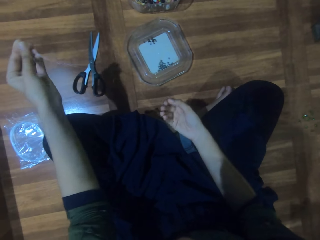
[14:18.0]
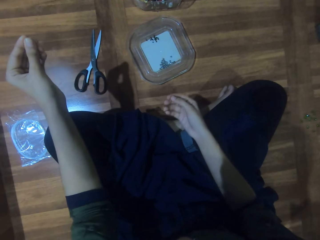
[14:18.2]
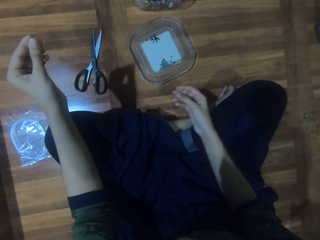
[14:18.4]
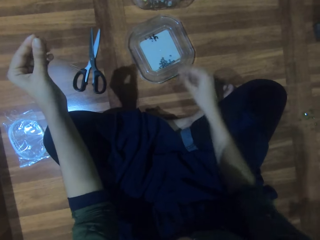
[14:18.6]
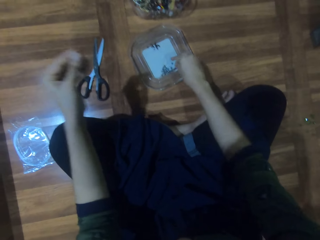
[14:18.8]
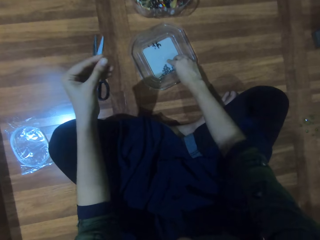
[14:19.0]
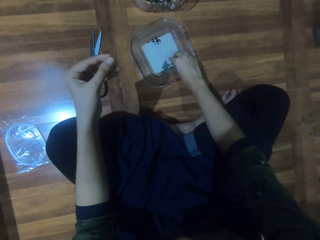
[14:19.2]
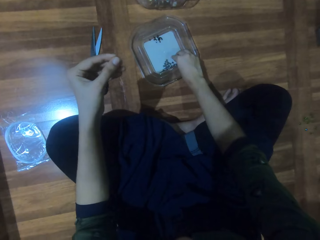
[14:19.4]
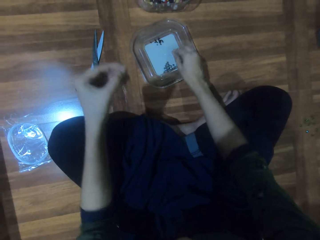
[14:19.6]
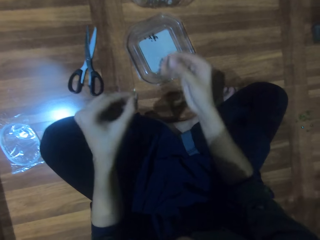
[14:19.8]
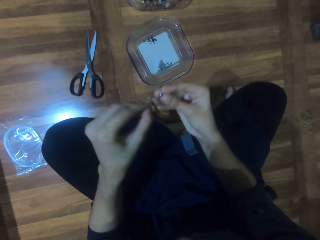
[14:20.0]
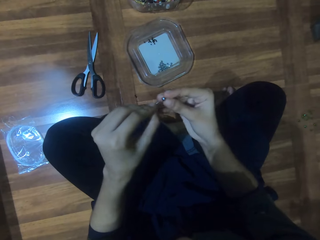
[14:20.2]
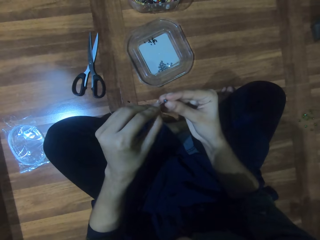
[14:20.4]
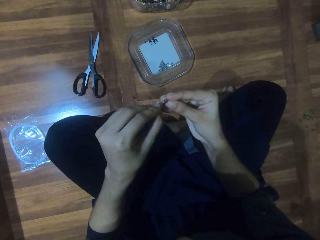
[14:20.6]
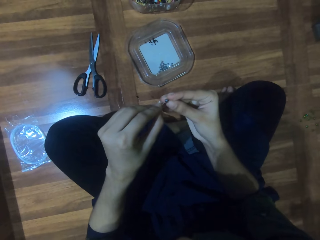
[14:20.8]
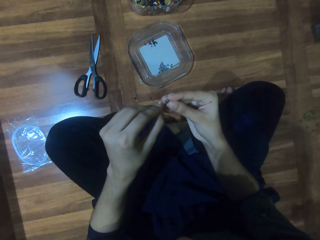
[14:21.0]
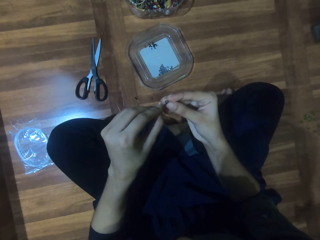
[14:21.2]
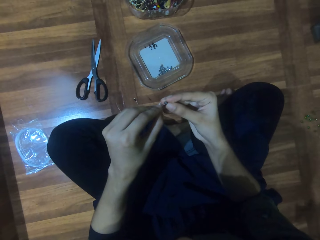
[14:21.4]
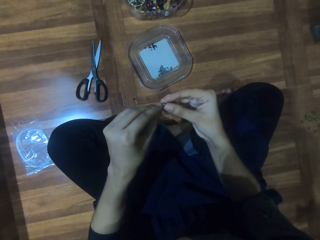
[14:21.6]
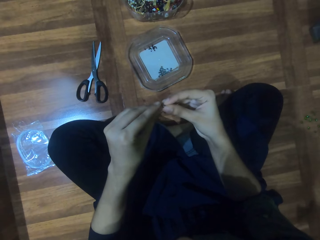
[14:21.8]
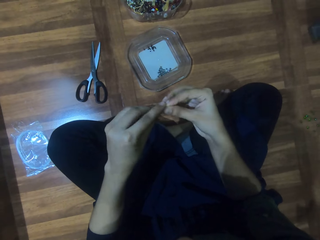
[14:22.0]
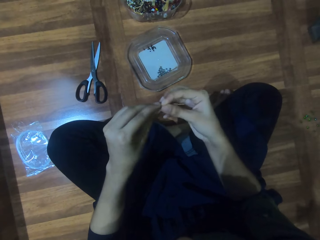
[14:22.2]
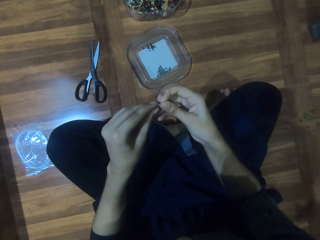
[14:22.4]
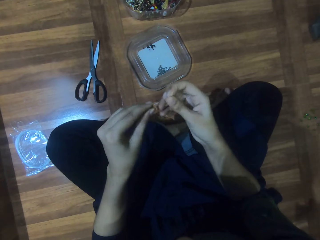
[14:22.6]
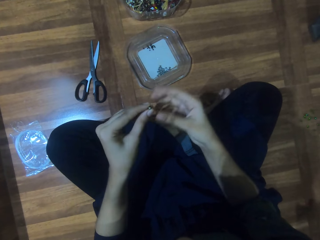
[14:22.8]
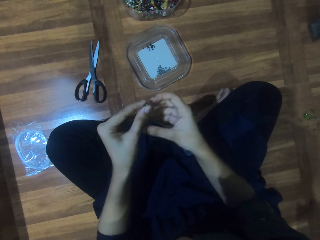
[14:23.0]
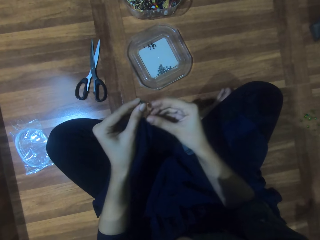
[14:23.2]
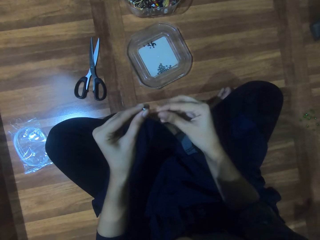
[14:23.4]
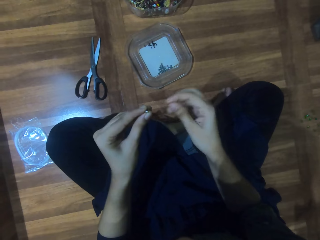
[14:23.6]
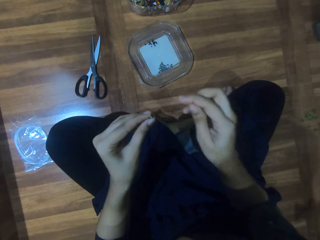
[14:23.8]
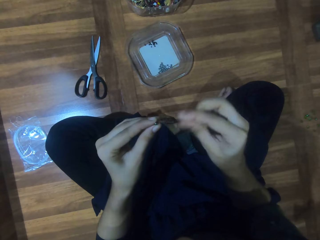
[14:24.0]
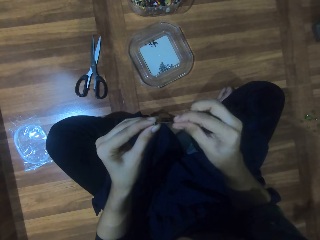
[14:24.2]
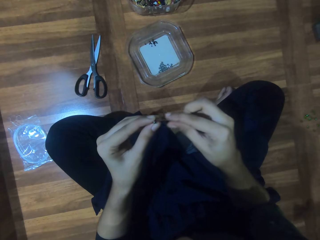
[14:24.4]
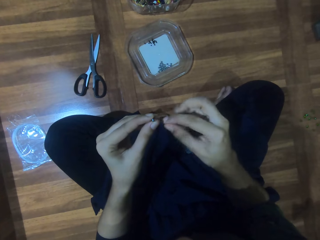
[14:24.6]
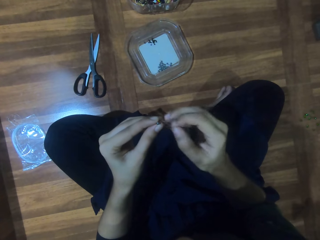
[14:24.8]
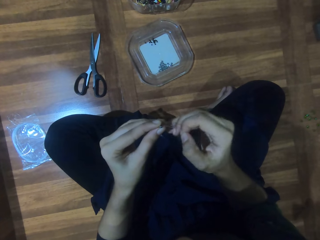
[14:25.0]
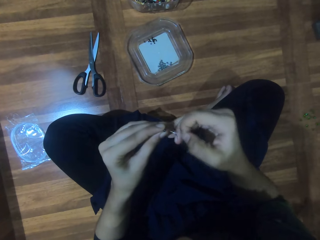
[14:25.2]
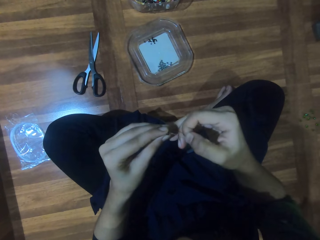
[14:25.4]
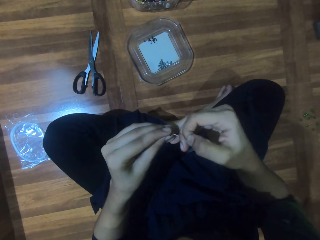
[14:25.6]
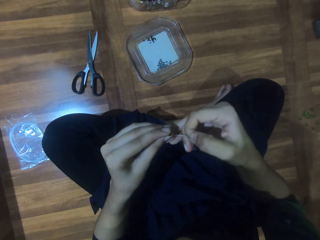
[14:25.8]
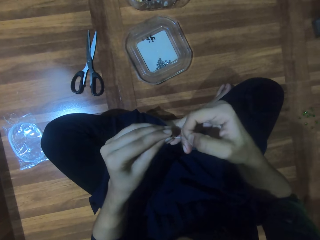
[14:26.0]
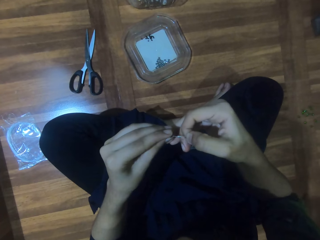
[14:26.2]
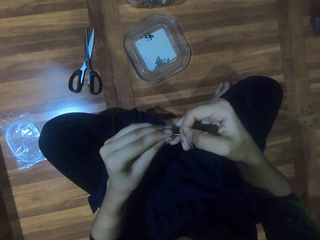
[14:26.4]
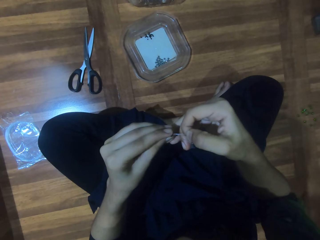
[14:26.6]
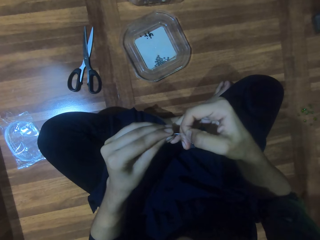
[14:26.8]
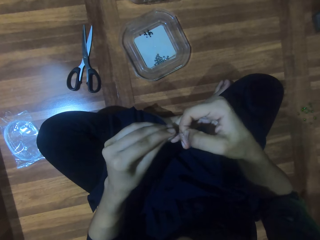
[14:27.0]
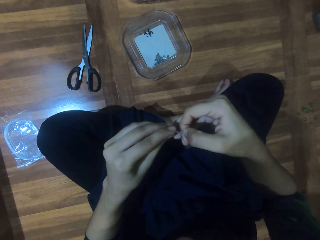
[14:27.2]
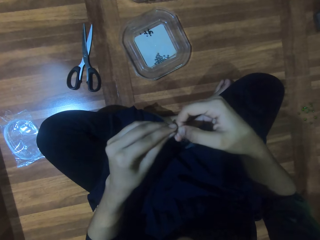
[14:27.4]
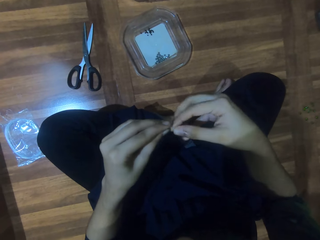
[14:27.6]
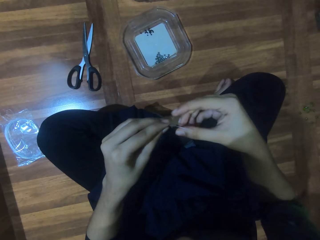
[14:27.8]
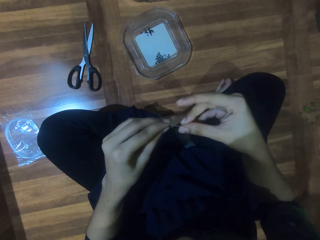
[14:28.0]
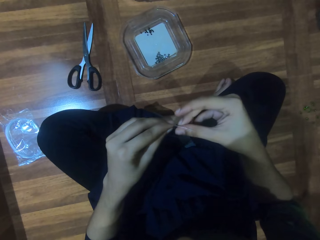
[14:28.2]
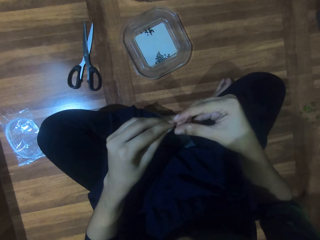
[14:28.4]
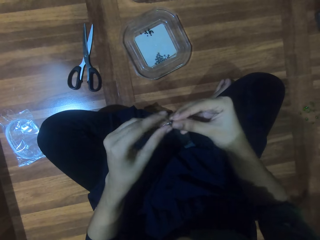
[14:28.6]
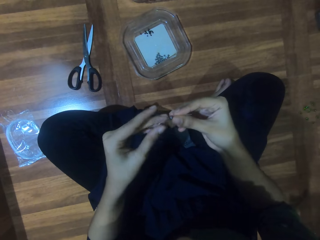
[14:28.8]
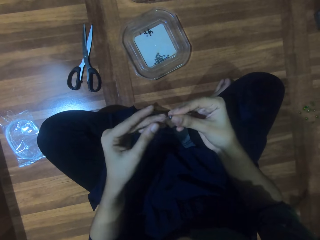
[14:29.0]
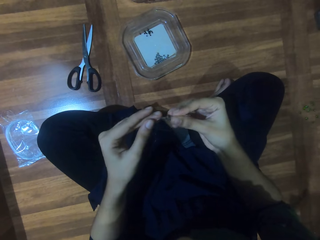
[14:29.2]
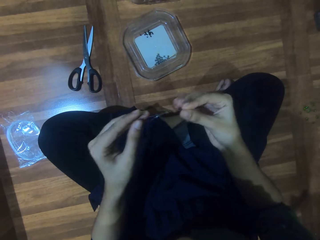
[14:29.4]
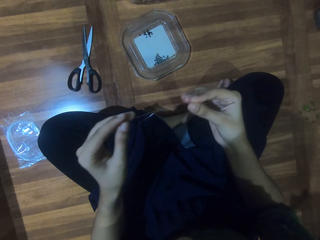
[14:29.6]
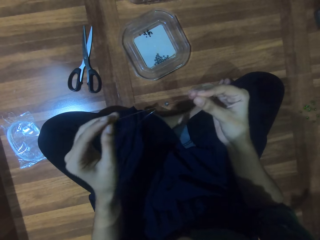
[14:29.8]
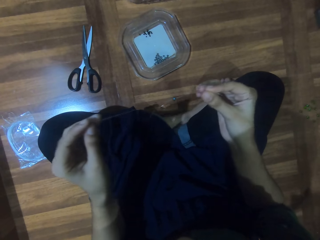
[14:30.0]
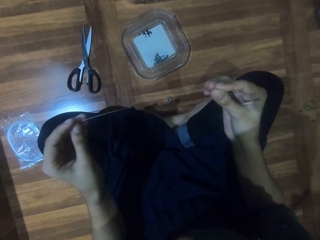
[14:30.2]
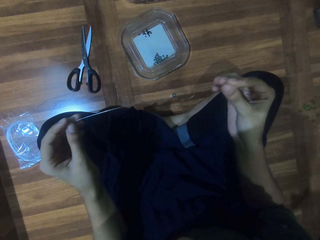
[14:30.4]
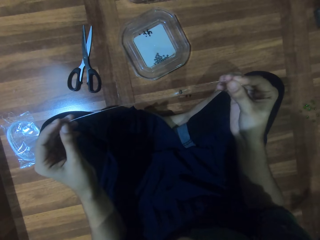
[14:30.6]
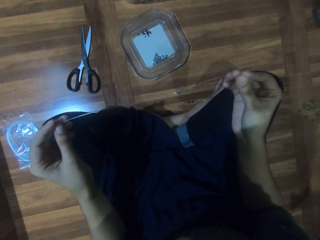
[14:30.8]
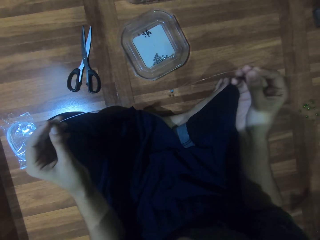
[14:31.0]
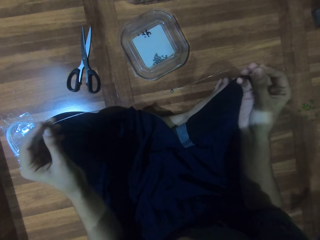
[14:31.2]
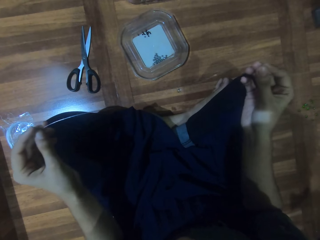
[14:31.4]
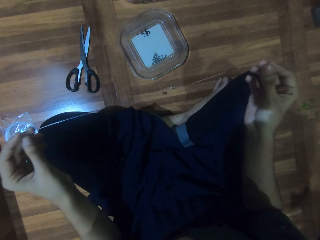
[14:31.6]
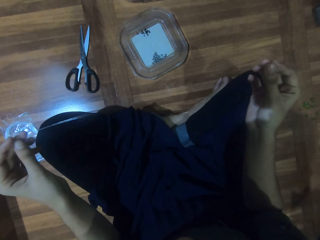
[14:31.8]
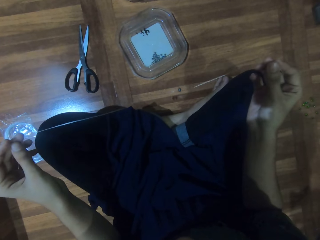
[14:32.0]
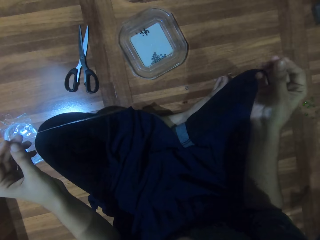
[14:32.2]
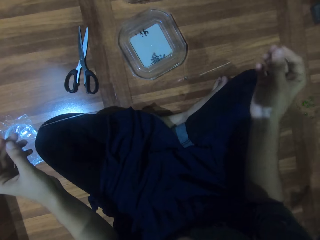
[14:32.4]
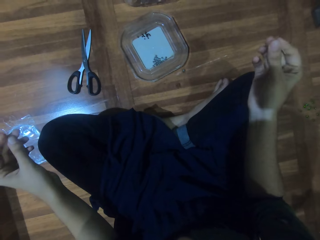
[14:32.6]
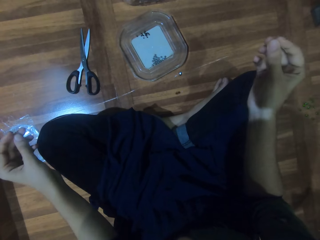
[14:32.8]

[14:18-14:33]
The camera wearer picks the bead. They pass the string through the bead. They hold the string with both hands. They straighten the string.

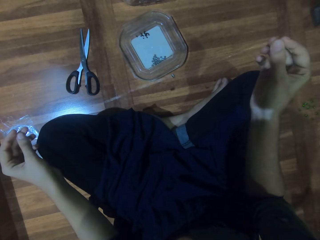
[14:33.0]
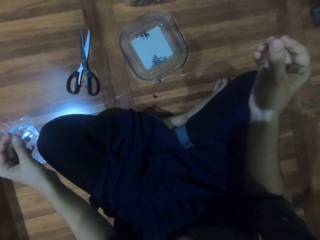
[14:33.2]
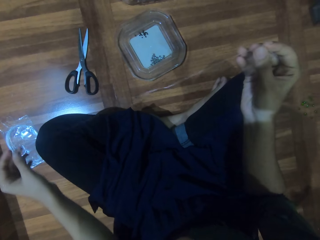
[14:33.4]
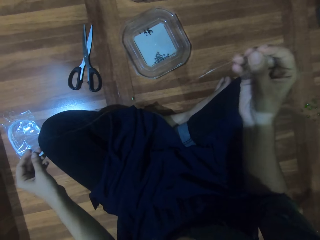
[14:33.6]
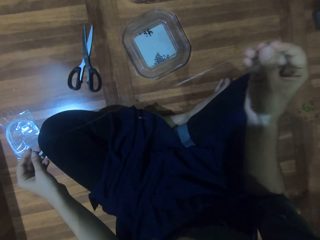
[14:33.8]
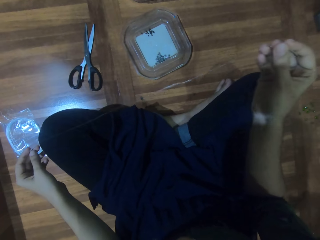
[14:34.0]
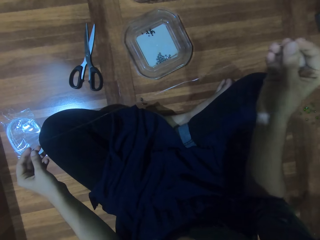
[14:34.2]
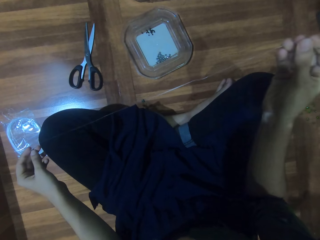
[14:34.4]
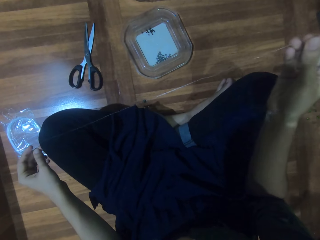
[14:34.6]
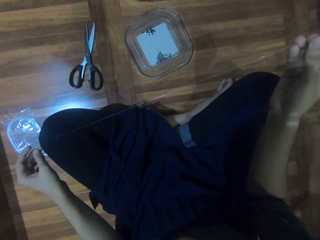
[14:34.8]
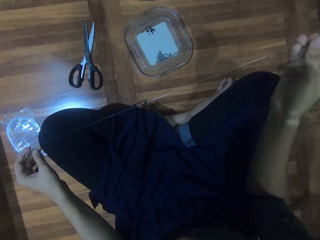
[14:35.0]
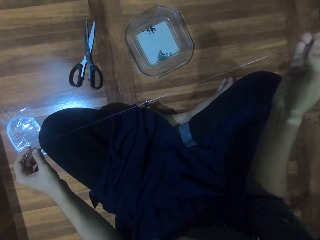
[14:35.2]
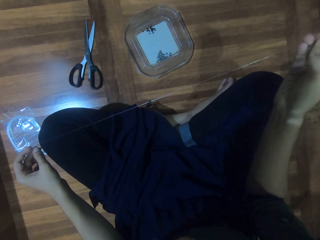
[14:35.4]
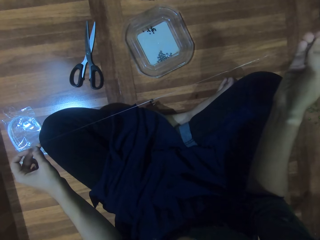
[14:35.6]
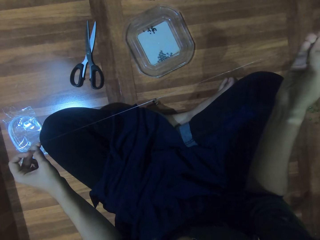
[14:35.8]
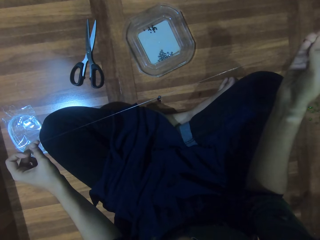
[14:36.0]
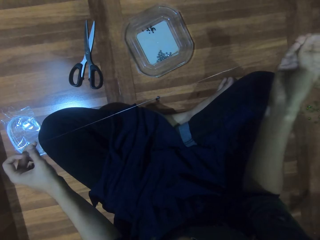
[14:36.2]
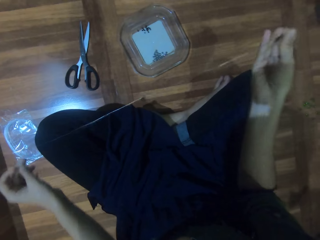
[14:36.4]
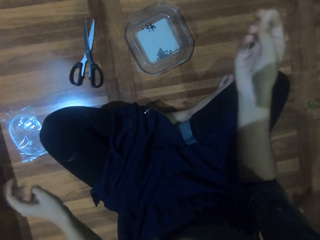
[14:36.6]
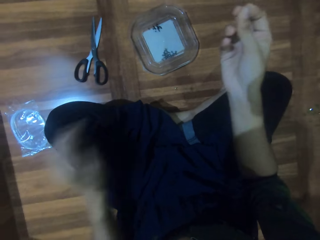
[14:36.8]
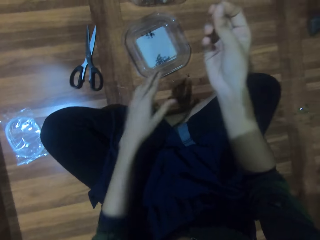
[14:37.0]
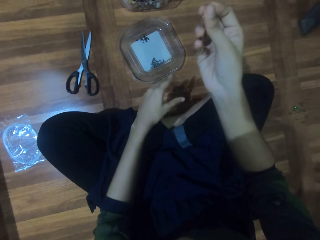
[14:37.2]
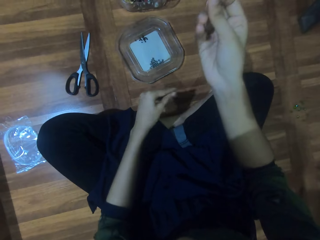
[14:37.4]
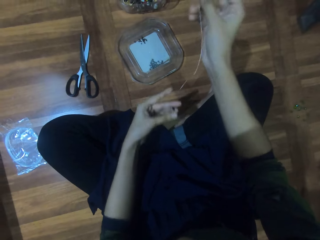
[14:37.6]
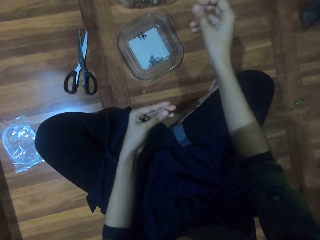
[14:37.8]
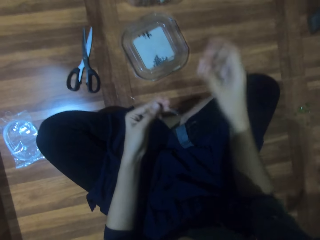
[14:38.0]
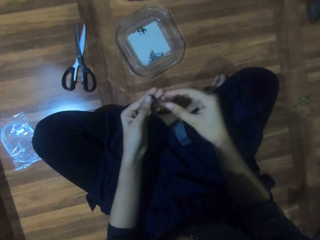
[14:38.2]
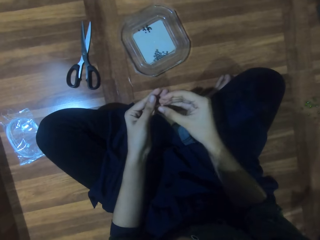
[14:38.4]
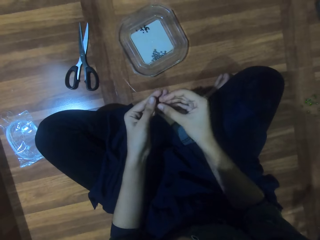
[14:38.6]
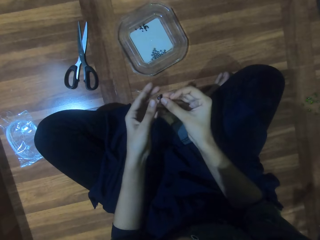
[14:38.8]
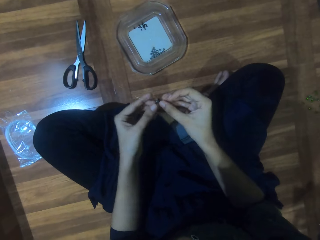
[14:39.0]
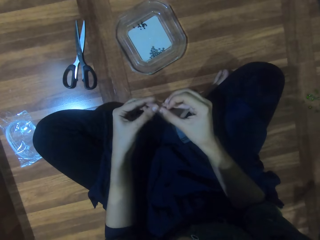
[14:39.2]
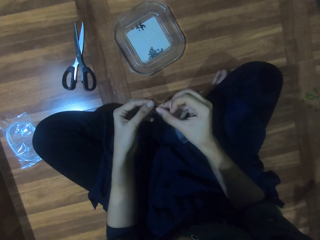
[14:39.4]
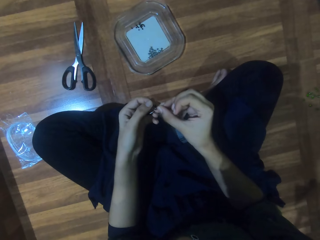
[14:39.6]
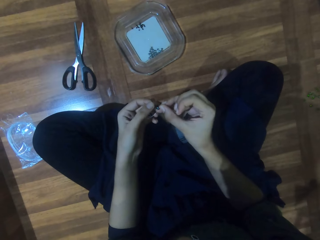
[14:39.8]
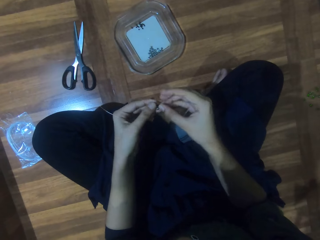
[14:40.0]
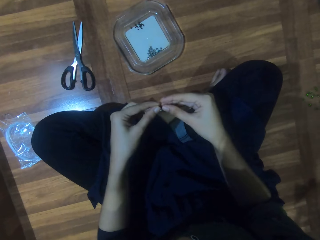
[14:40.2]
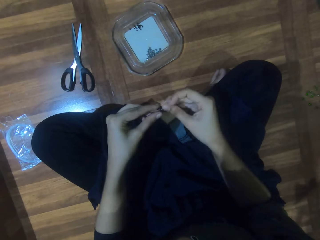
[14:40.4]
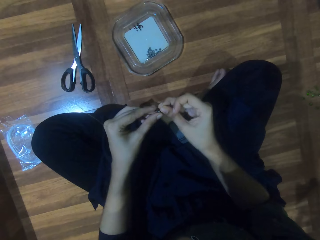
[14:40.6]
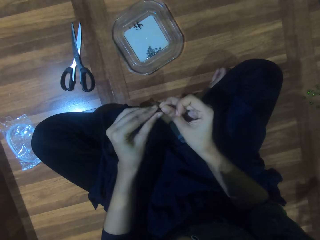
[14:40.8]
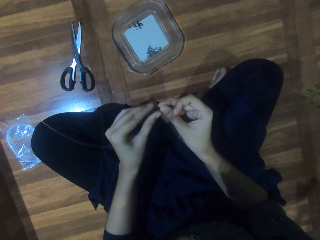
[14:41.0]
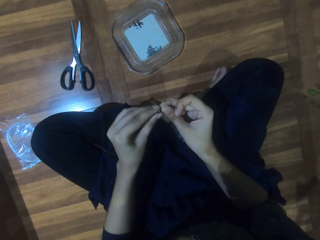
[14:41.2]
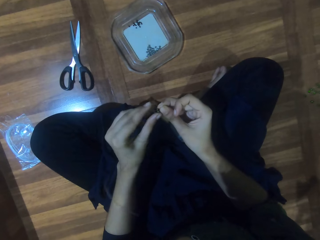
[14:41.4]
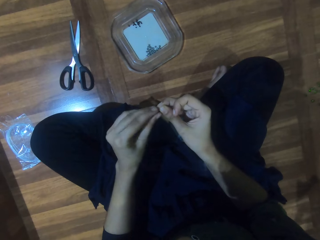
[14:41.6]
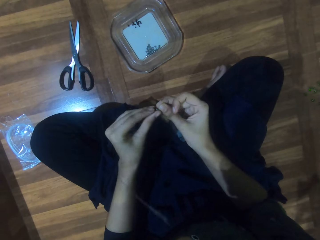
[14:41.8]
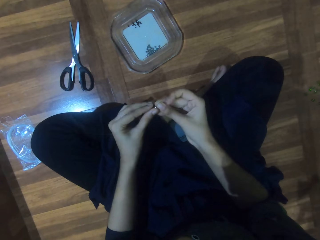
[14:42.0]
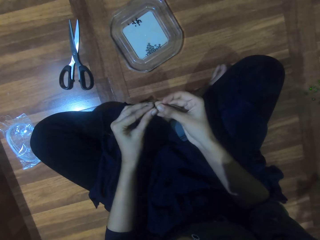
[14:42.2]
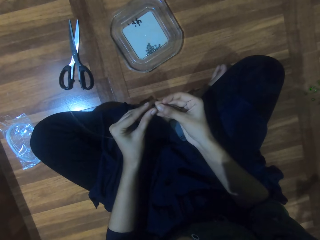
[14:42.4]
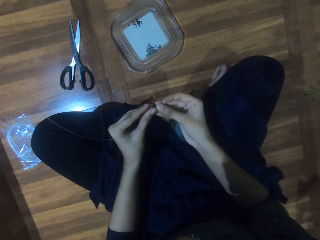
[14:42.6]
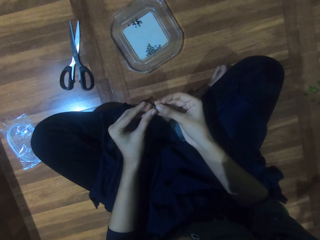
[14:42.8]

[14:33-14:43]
The camera wearer holds the bead on the string.
